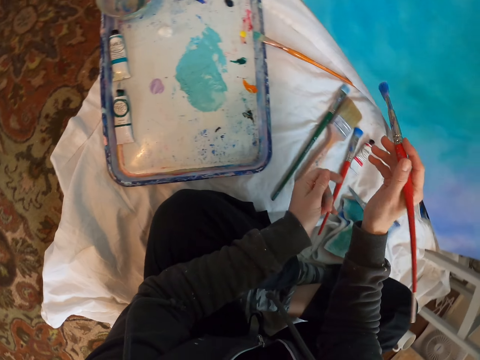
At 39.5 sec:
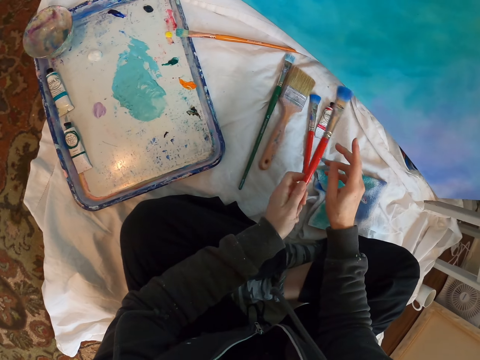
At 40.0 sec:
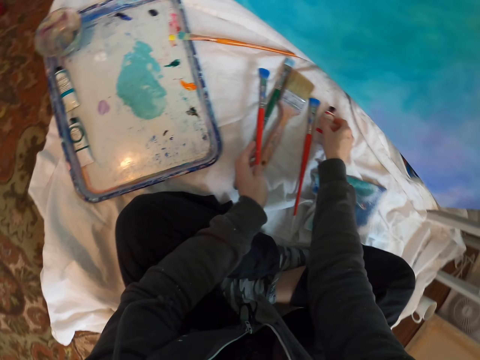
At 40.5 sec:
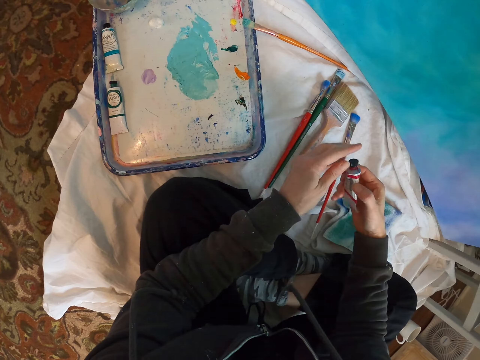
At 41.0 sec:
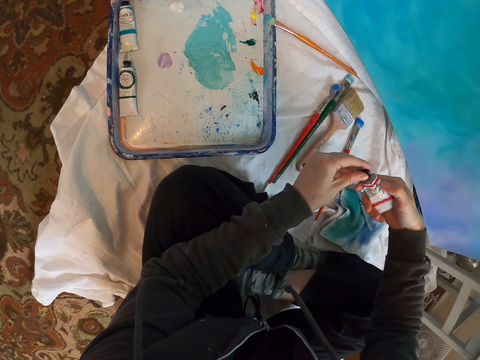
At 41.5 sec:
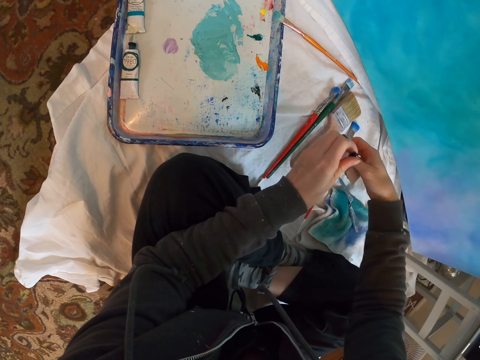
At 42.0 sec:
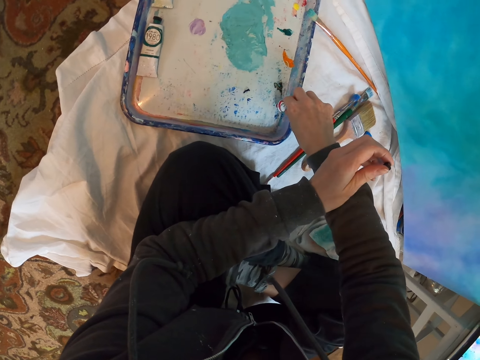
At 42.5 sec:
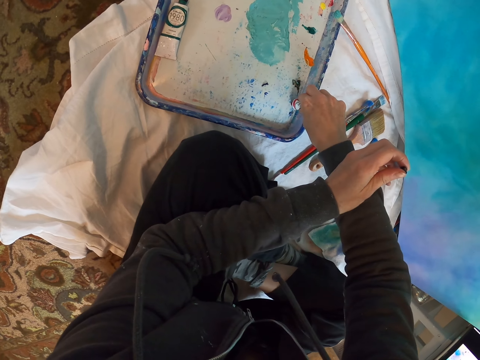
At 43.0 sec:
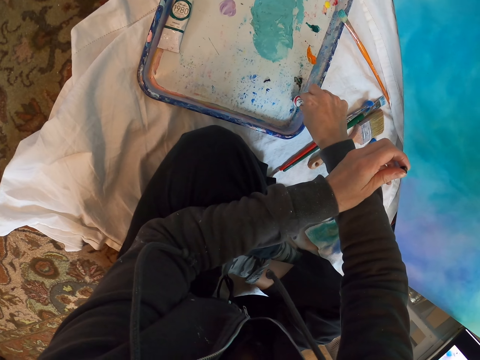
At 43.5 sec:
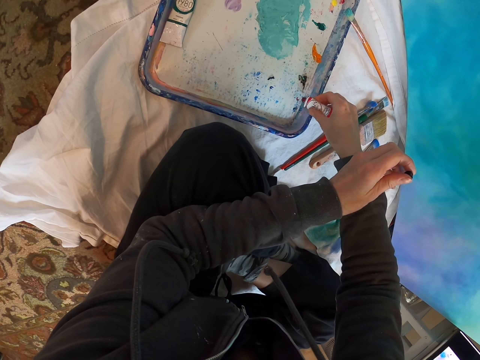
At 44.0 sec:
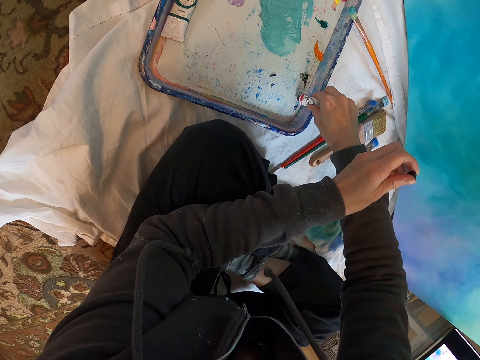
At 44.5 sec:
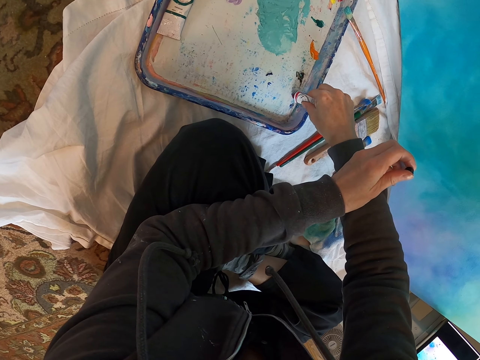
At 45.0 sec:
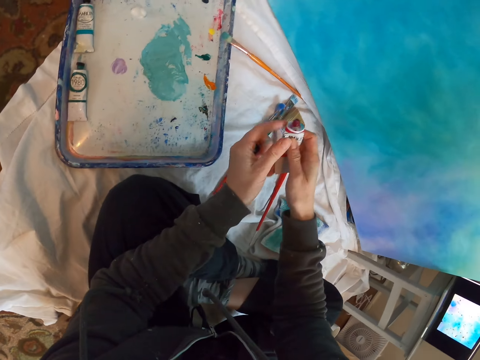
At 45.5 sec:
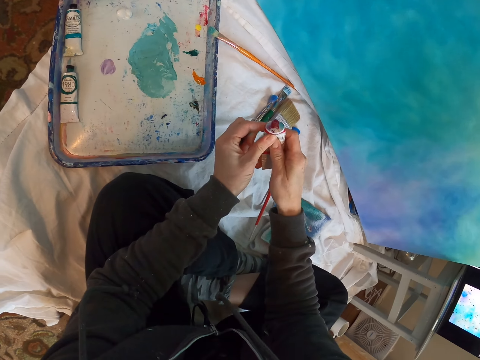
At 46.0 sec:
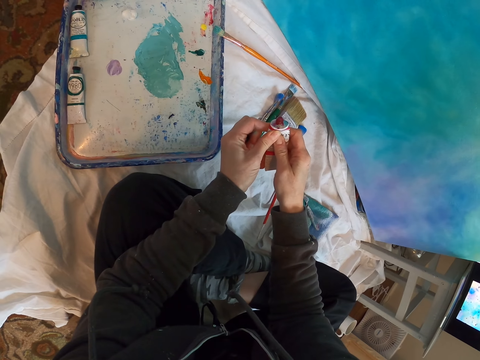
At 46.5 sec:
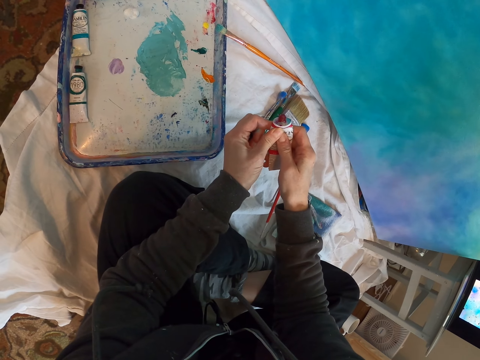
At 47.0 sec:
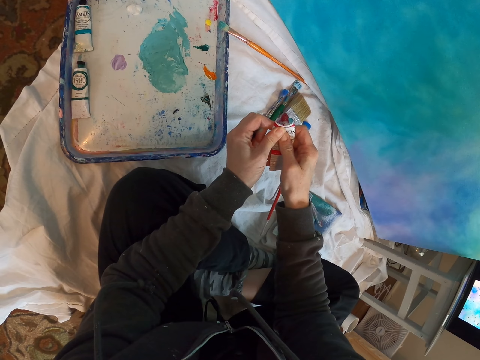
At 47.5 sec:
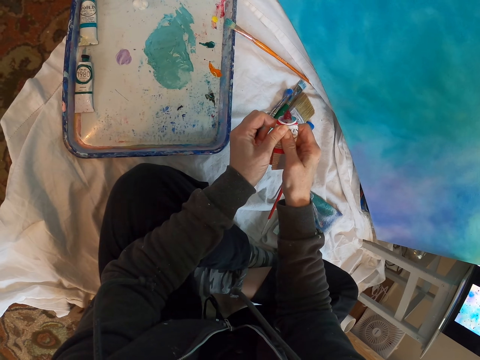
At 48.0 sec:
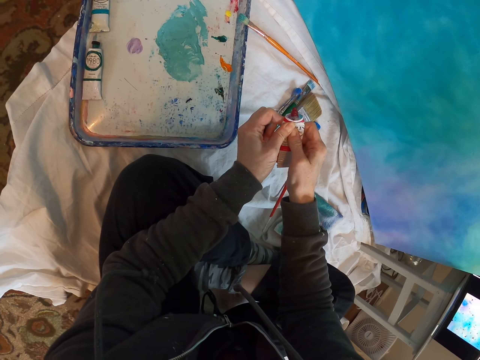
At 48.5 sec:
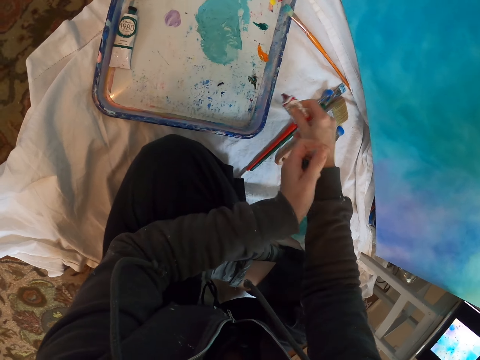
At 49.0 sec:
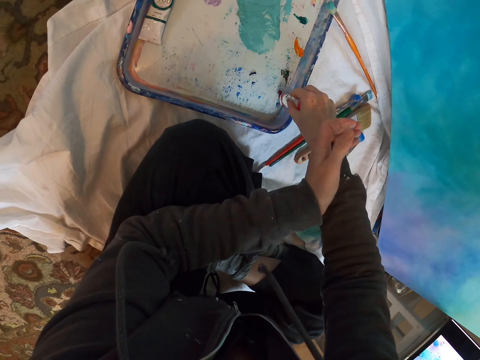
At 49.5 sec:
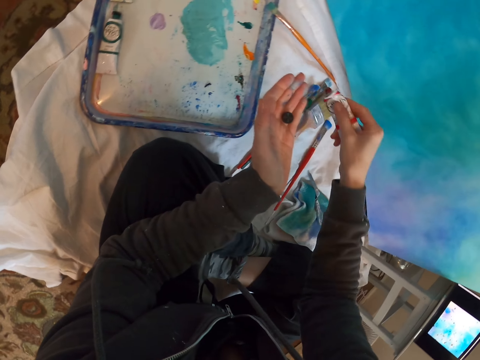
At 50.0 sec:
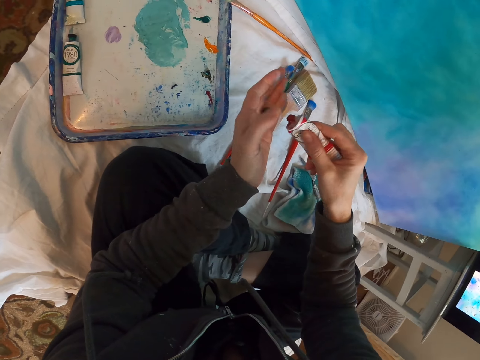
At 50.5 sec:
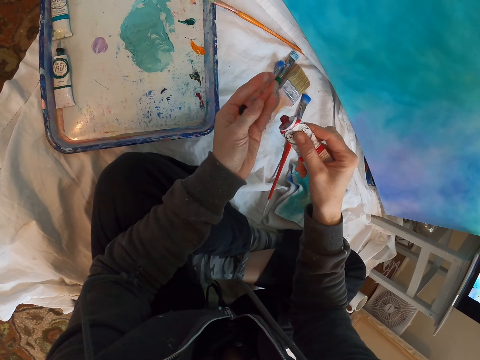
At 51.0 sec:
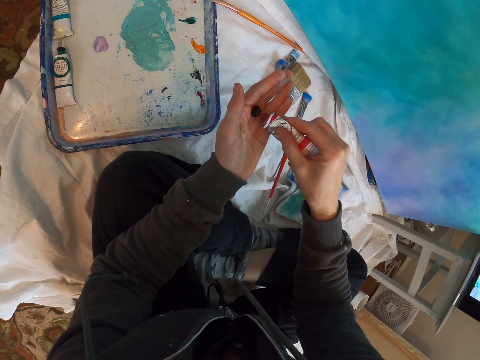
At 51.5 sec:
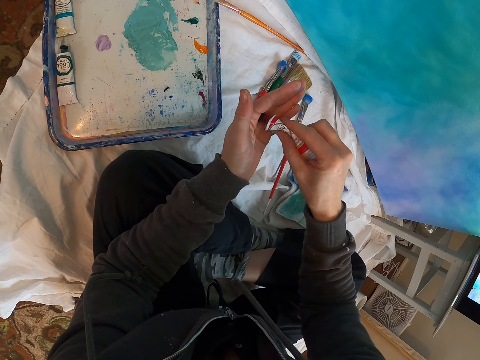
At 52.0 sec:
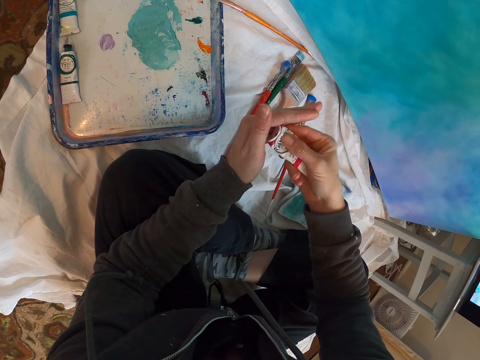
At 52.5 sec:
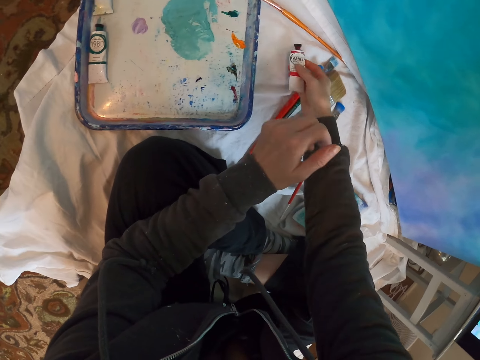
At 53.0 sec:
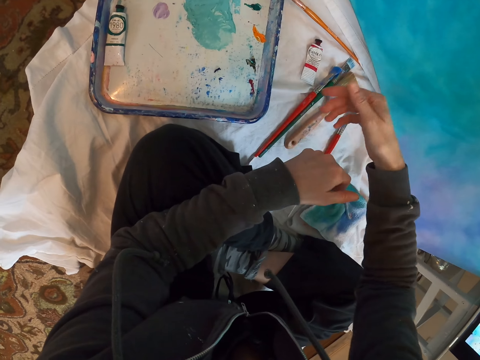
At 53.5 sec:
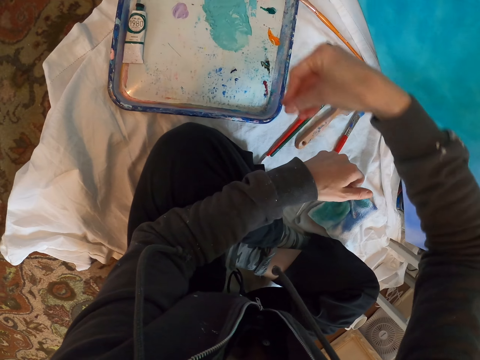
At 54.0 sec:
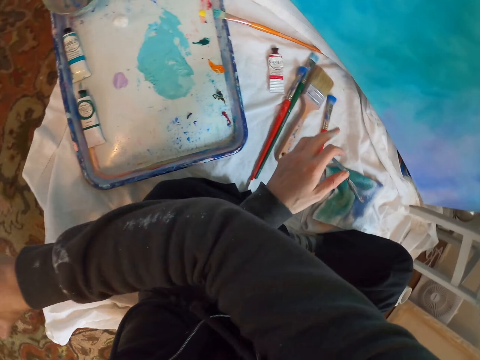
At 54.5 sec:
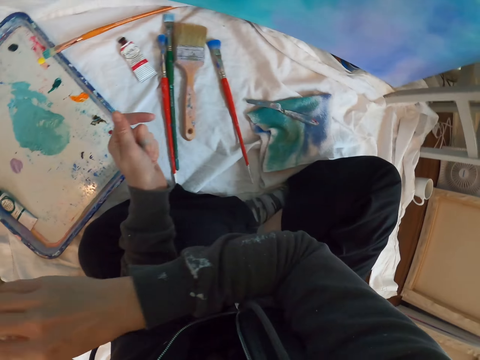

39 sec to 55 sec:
The camera wearer picks up a paint tube or superglue from the carpet. They open the paint tube. They put paint on the paint palette. They squeeze the paint tube. They stare at the superglue. They put paint on the paint palette. They seal the paint tube. They place the paint tube on the cloth.

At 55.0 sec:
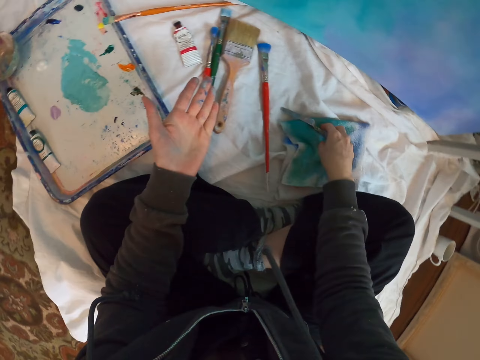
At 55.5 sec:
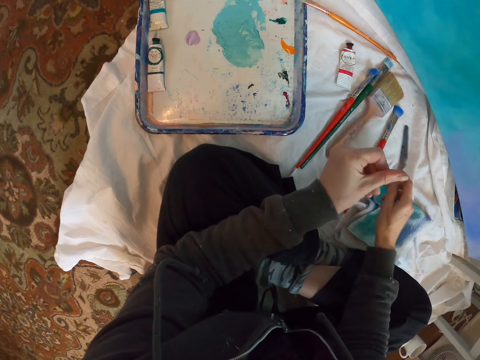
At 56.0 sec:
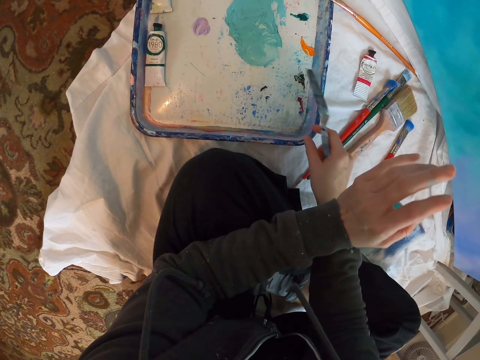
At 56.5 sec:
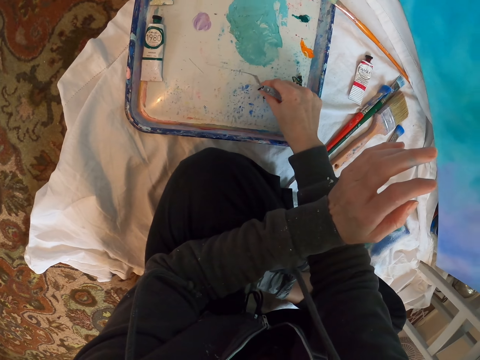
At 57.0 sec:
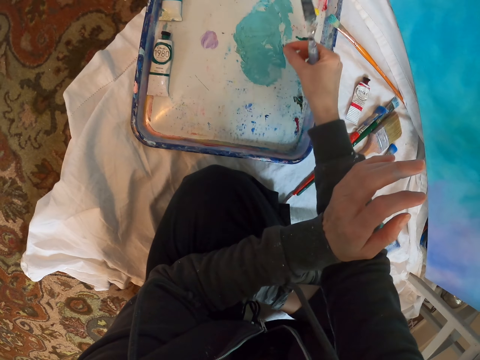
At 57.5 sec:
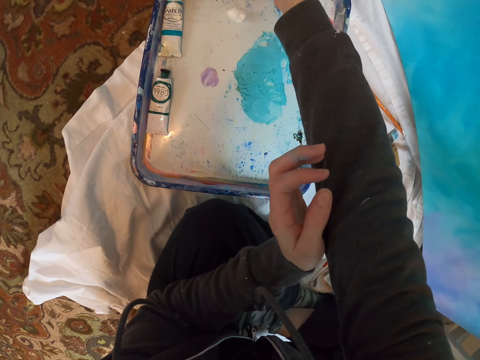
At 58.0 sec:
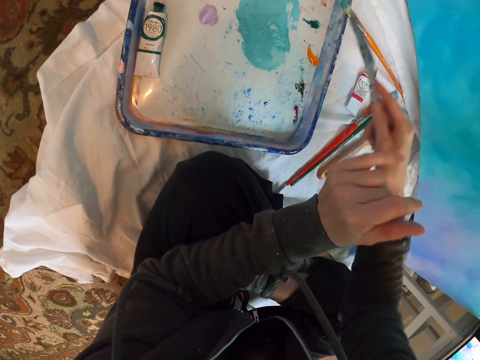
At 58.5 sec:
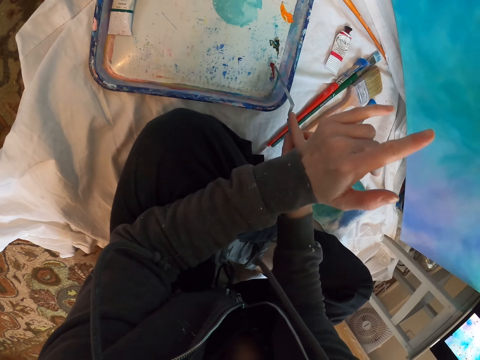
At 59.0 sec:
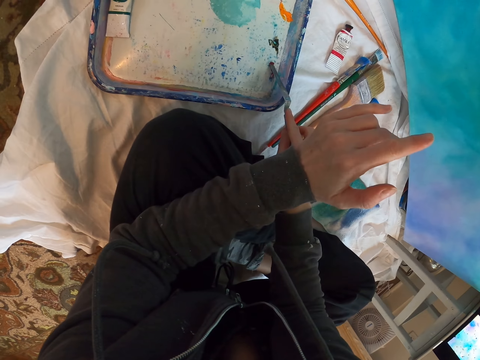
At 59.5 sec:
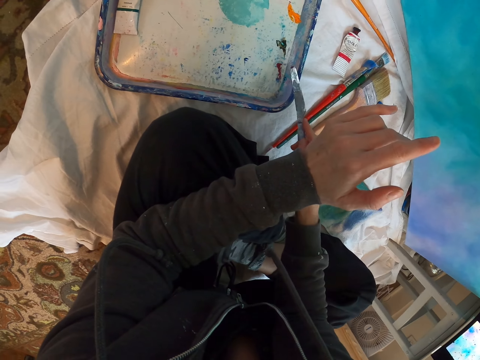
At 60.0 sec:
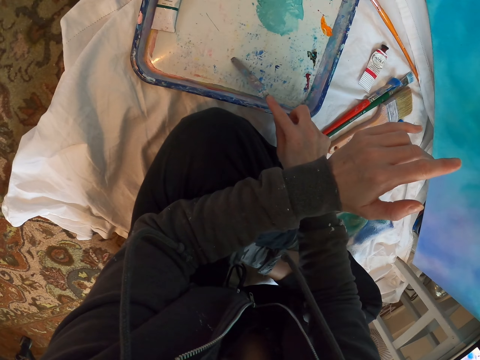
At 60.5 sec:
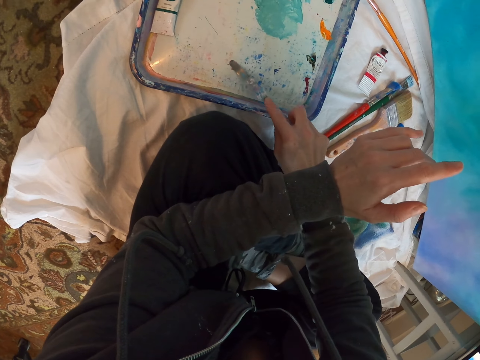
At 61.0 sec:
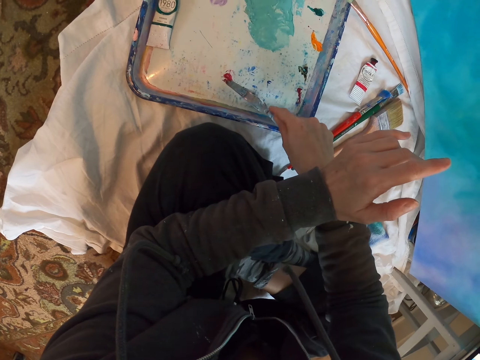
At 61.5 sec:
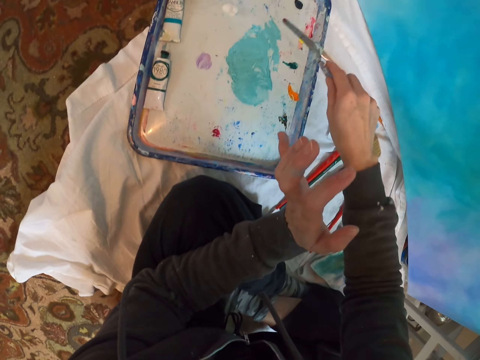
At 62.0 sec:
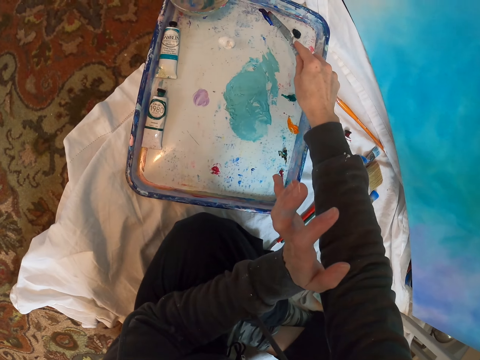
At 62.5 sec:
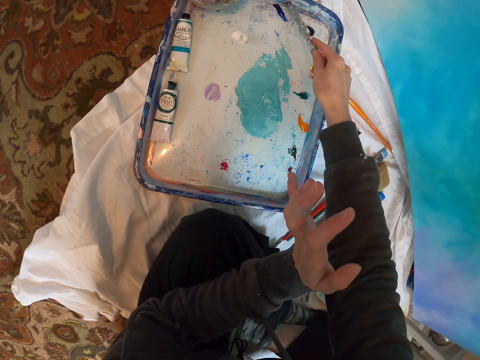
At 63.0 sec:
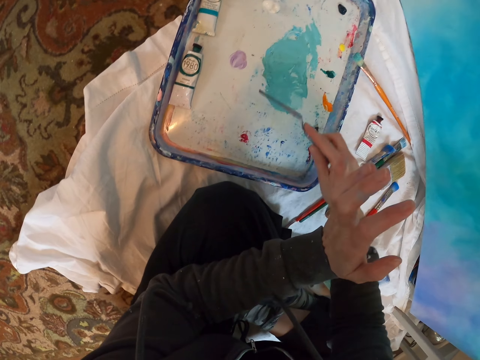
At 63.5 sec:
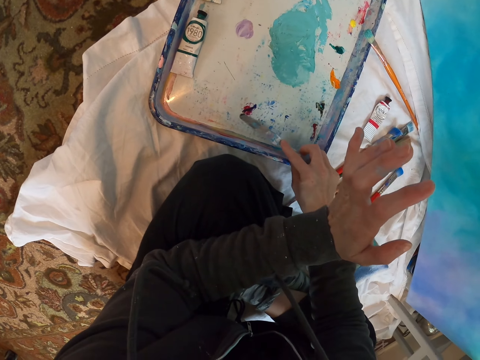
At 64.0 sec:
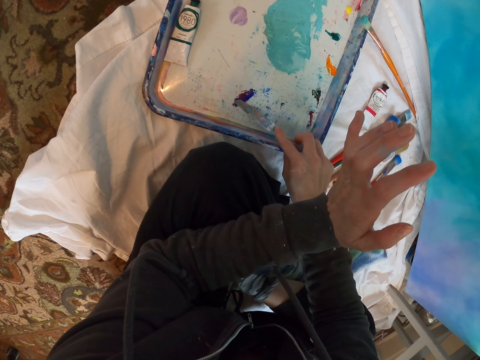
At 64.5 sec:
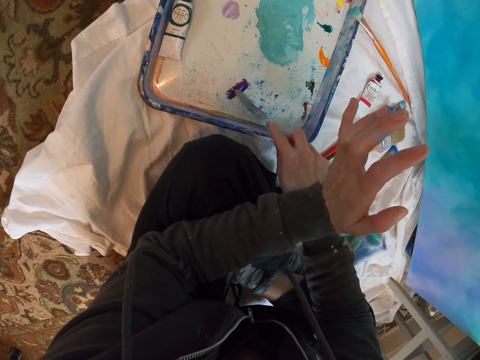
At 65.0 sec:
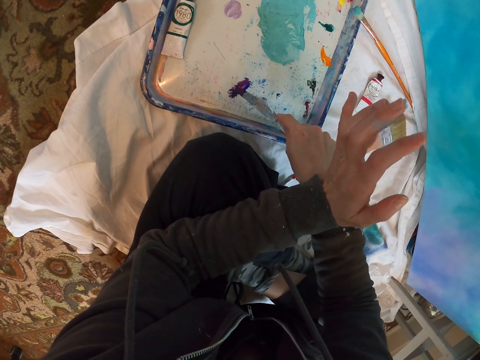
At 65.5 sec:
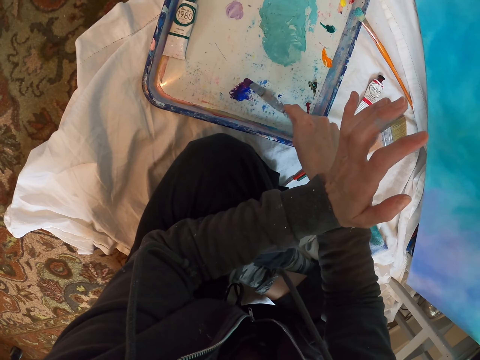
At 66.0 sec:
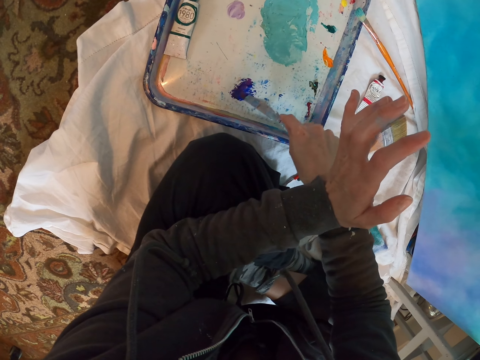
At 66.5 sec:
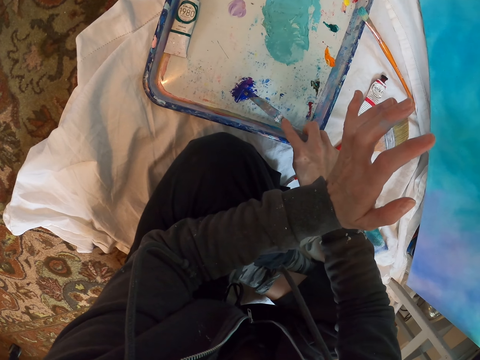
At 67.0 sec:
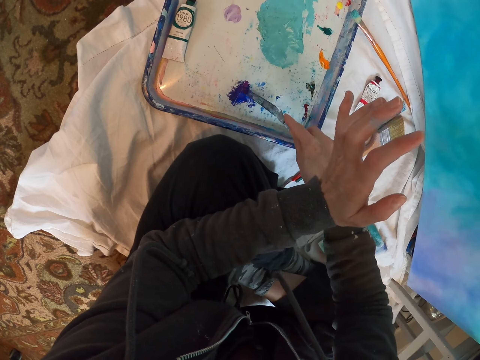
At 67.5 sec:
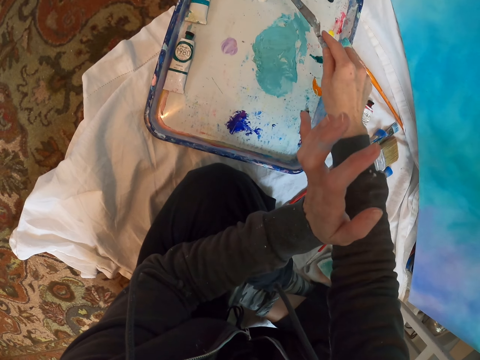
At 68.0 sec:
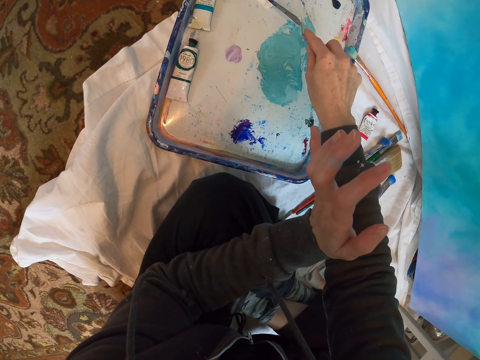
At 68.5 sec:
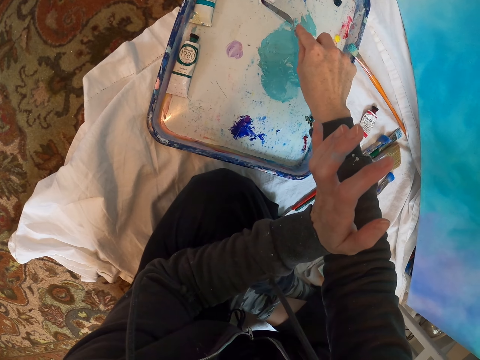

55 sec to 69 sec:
The camera wearer picks up the spatula. They stir the paint on the tray. They mix the paint on the paint palette.
